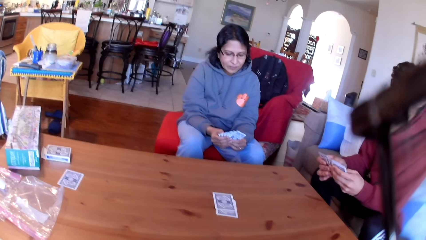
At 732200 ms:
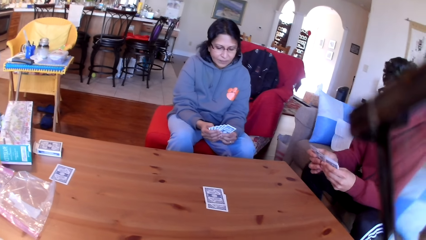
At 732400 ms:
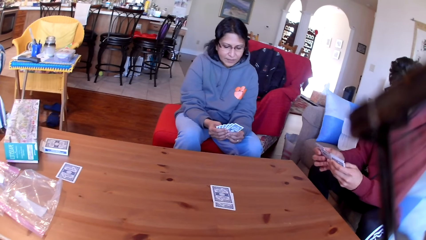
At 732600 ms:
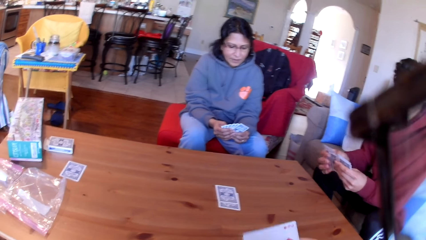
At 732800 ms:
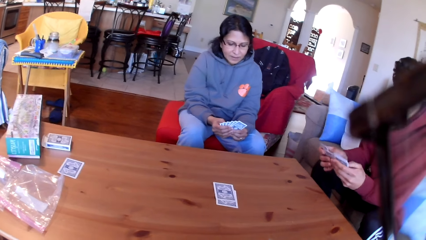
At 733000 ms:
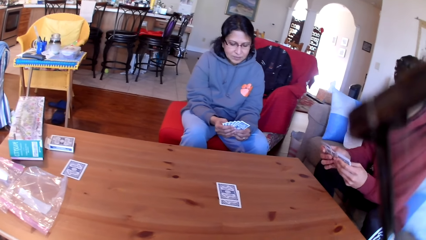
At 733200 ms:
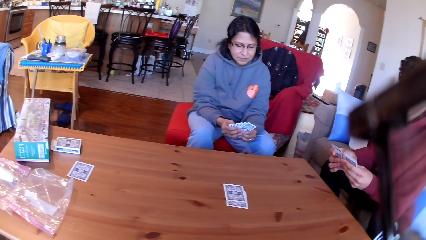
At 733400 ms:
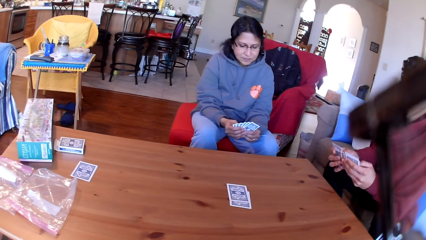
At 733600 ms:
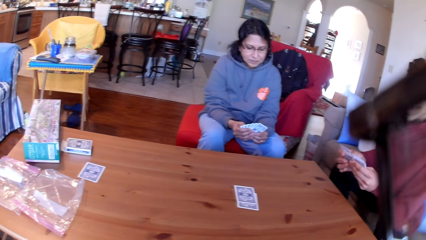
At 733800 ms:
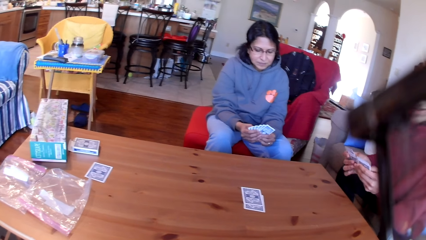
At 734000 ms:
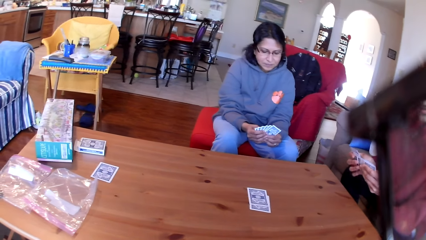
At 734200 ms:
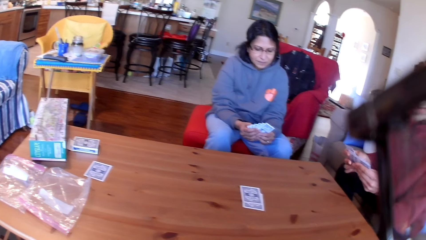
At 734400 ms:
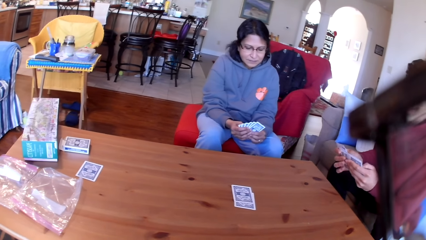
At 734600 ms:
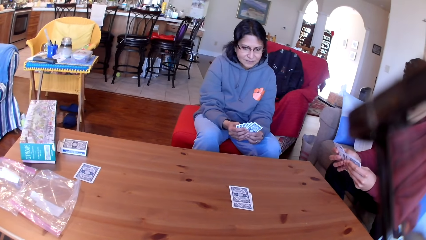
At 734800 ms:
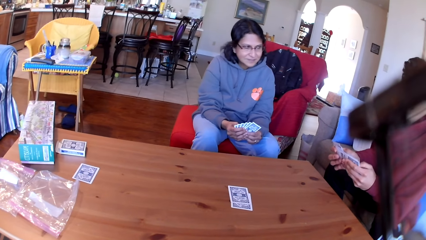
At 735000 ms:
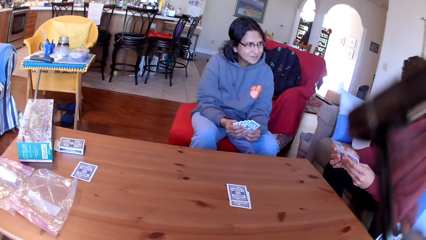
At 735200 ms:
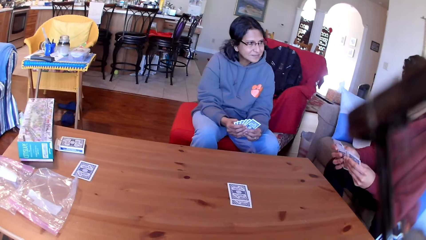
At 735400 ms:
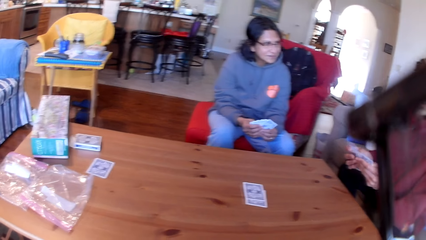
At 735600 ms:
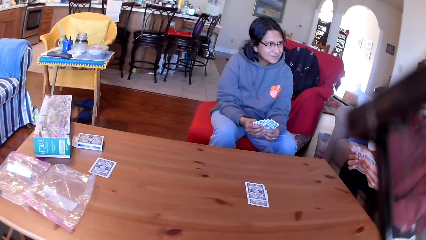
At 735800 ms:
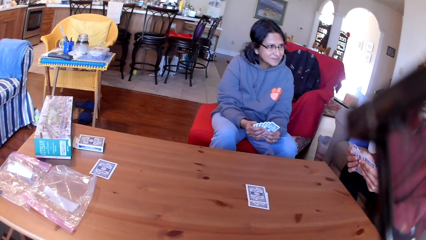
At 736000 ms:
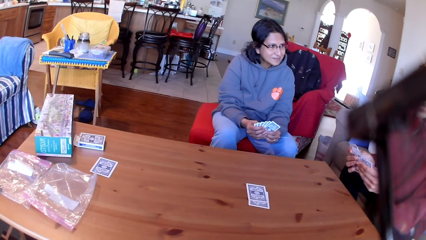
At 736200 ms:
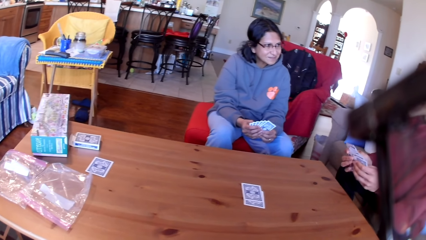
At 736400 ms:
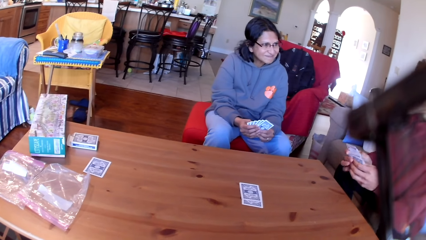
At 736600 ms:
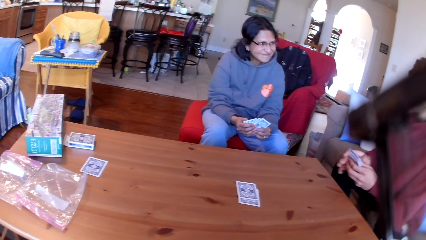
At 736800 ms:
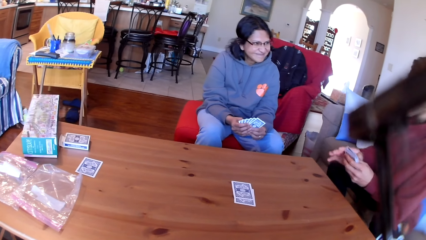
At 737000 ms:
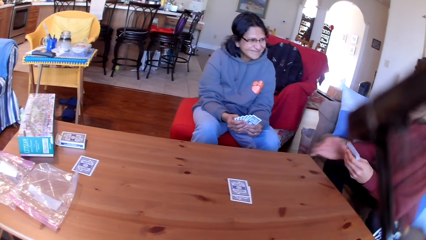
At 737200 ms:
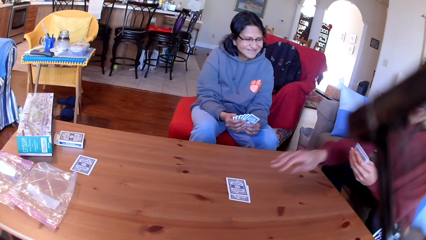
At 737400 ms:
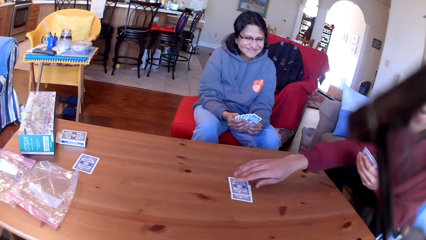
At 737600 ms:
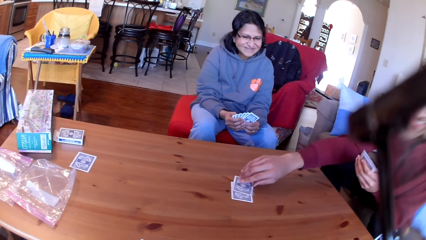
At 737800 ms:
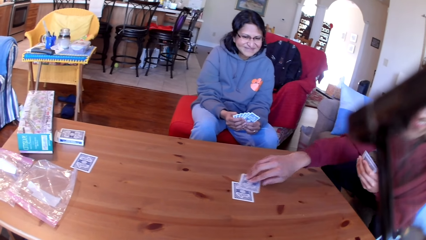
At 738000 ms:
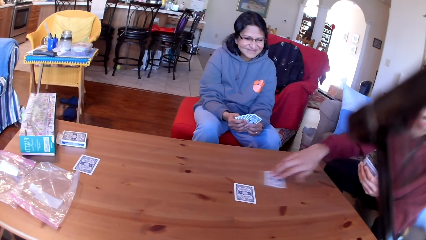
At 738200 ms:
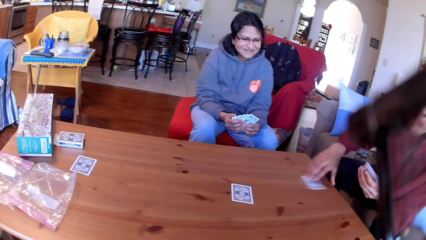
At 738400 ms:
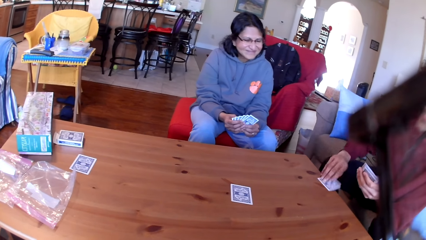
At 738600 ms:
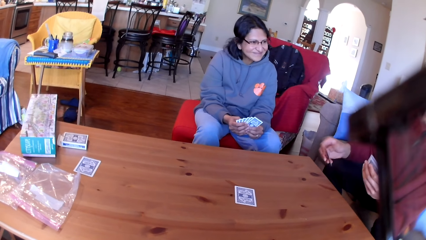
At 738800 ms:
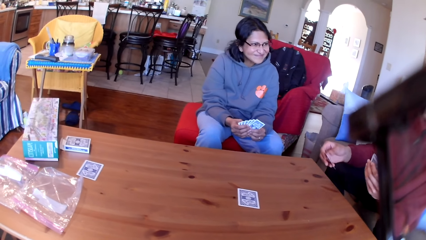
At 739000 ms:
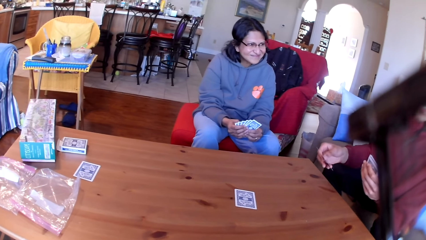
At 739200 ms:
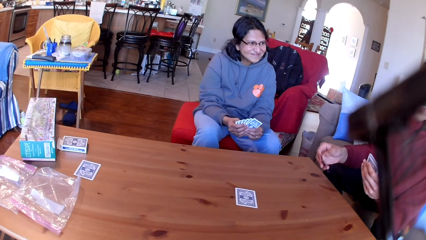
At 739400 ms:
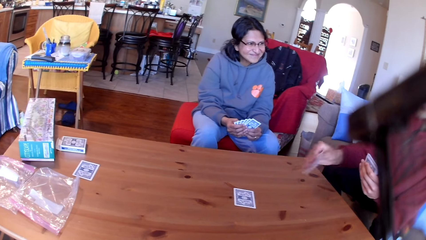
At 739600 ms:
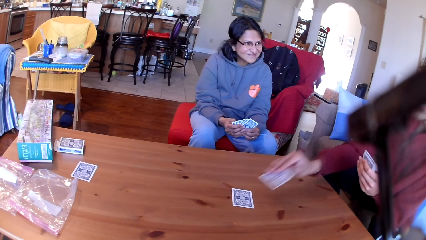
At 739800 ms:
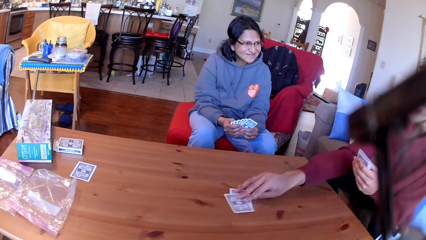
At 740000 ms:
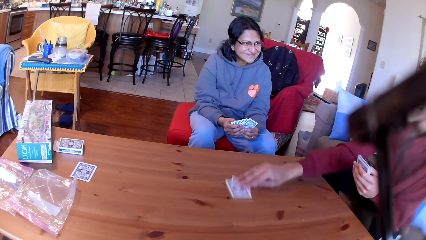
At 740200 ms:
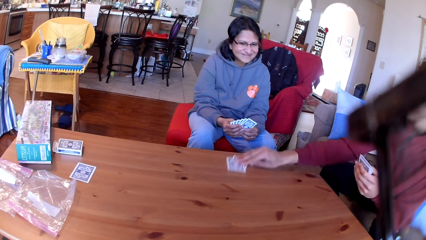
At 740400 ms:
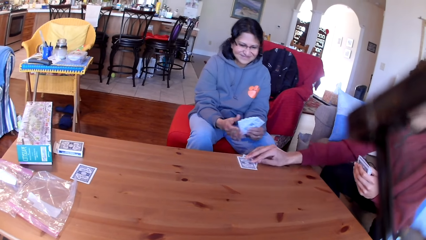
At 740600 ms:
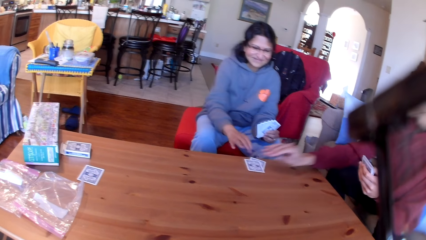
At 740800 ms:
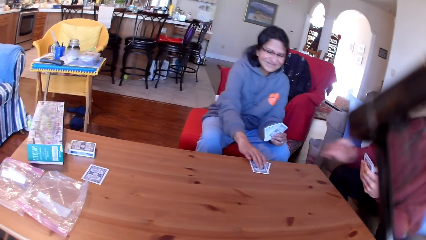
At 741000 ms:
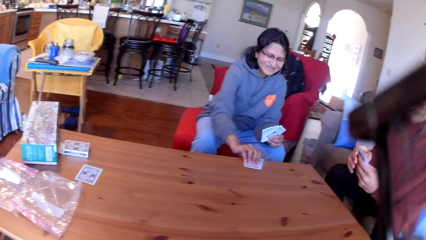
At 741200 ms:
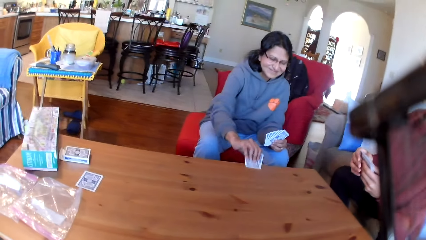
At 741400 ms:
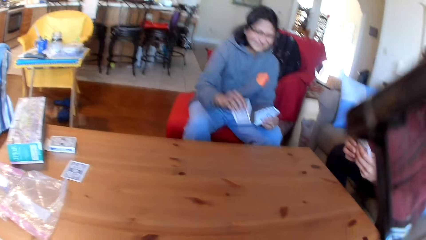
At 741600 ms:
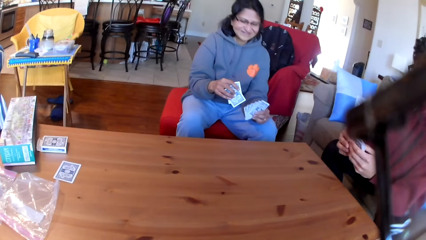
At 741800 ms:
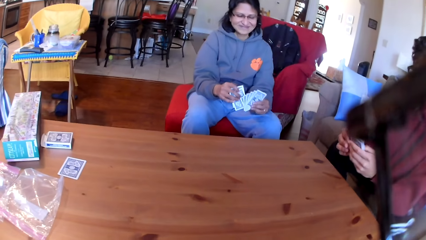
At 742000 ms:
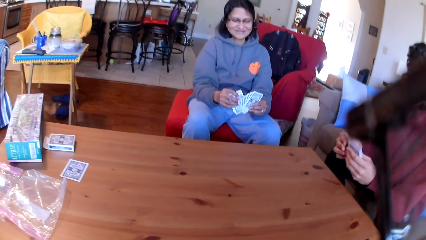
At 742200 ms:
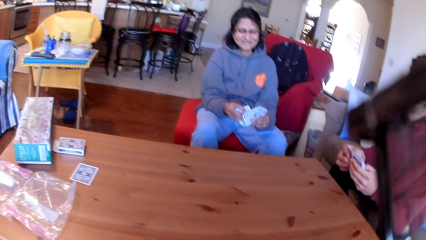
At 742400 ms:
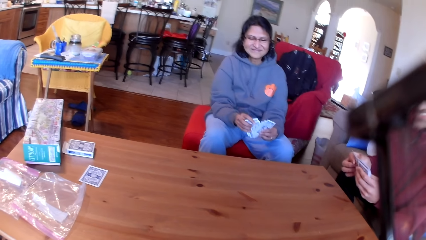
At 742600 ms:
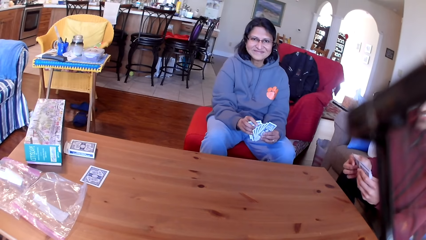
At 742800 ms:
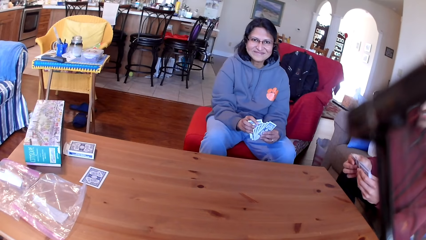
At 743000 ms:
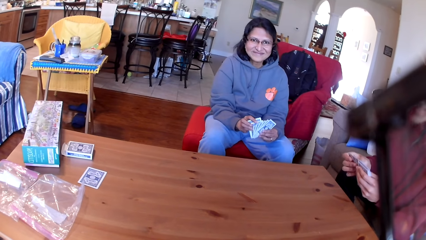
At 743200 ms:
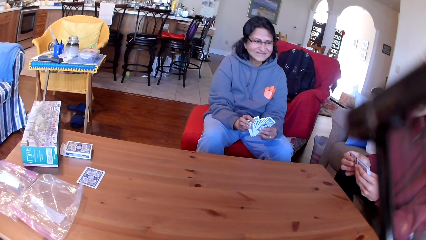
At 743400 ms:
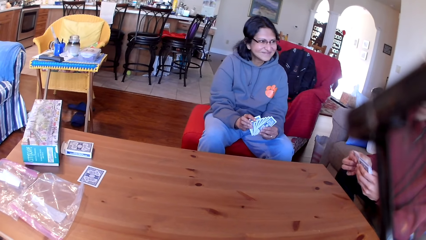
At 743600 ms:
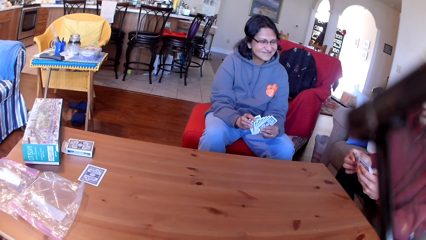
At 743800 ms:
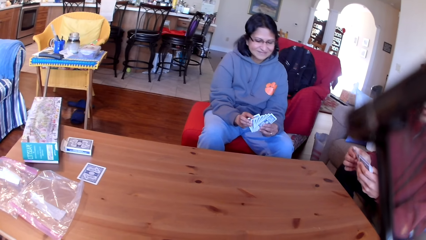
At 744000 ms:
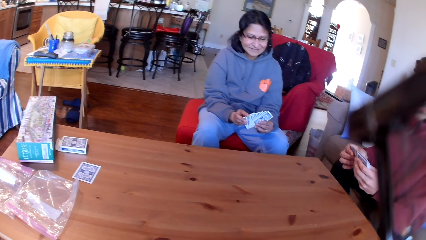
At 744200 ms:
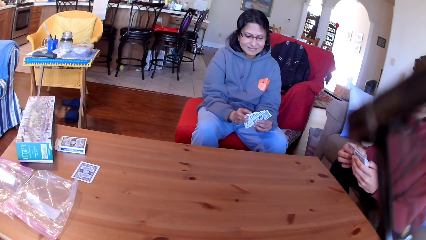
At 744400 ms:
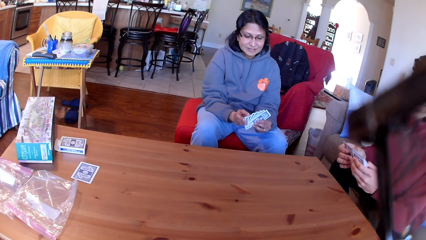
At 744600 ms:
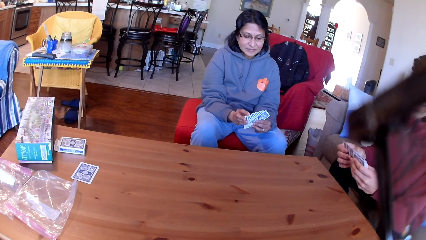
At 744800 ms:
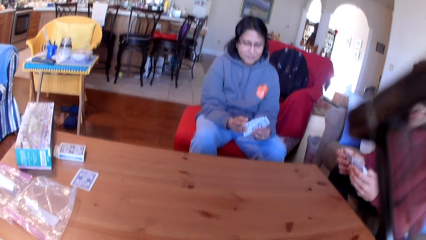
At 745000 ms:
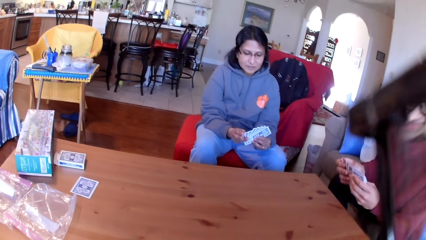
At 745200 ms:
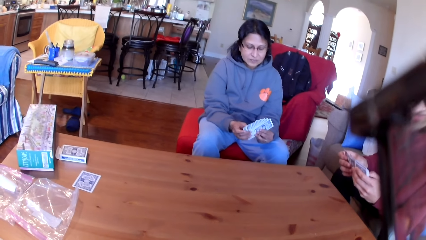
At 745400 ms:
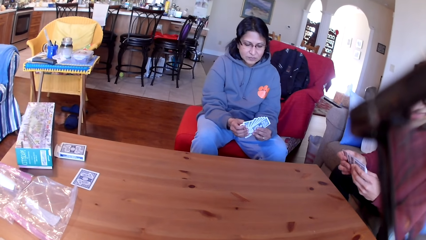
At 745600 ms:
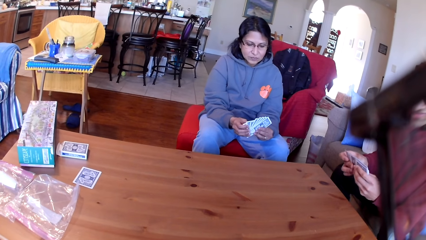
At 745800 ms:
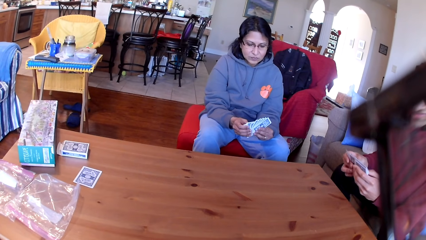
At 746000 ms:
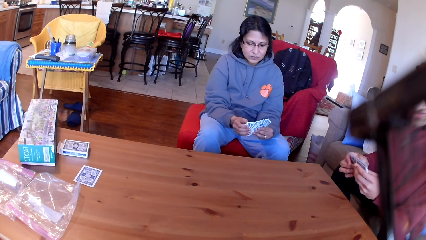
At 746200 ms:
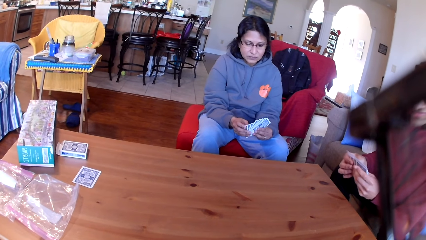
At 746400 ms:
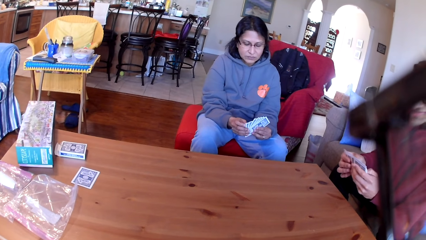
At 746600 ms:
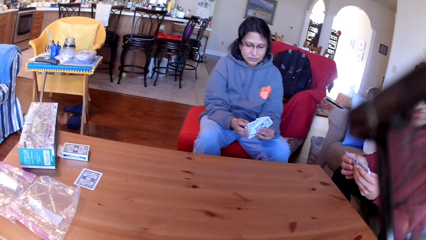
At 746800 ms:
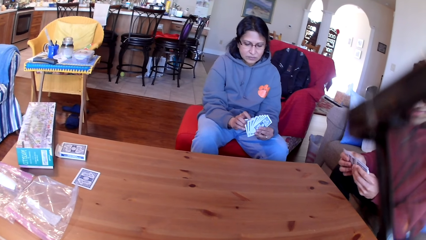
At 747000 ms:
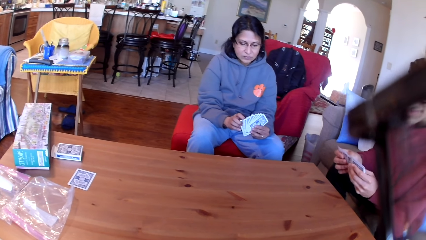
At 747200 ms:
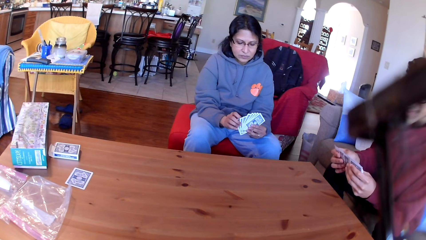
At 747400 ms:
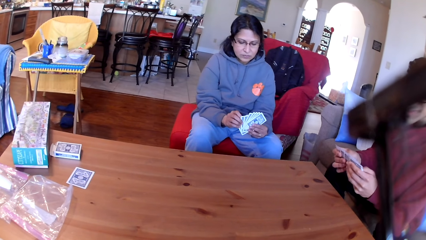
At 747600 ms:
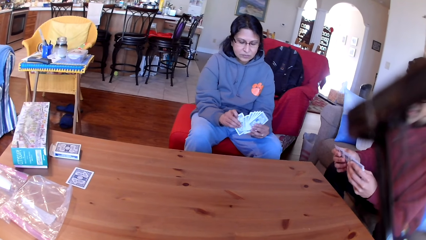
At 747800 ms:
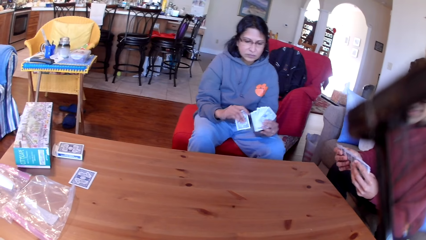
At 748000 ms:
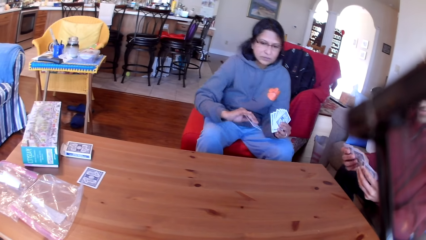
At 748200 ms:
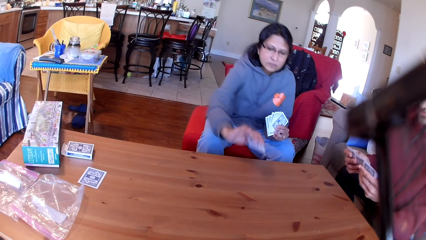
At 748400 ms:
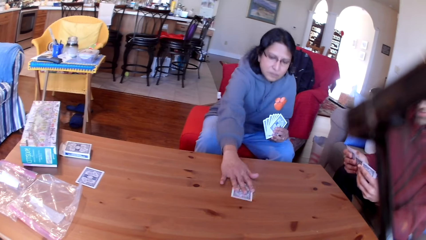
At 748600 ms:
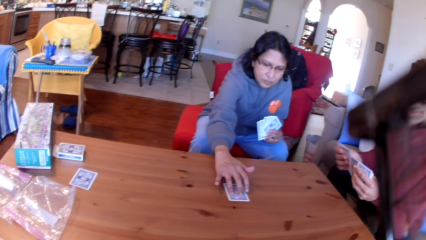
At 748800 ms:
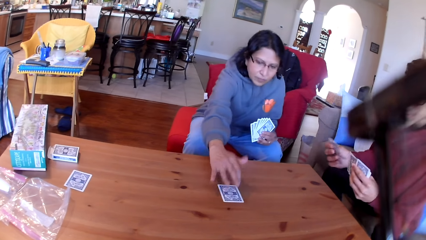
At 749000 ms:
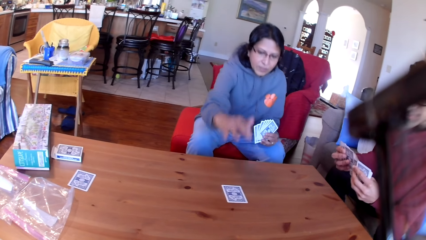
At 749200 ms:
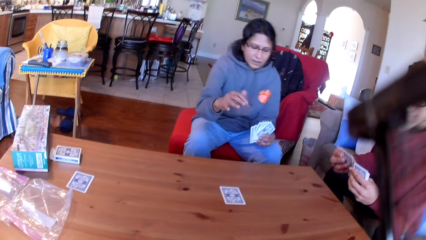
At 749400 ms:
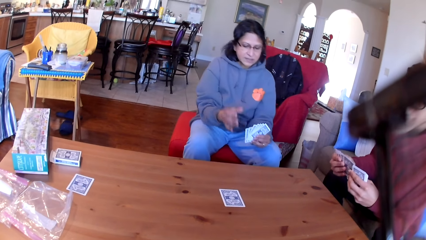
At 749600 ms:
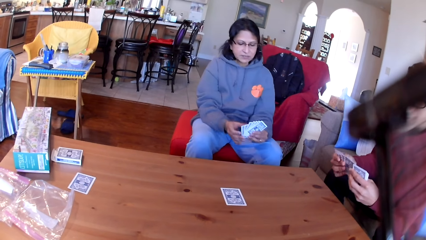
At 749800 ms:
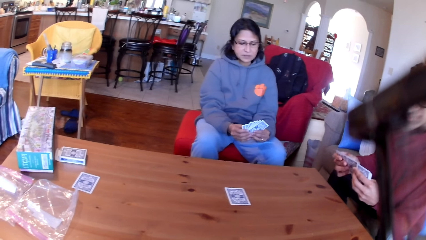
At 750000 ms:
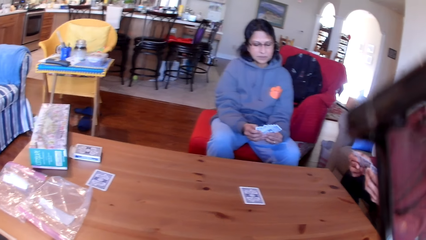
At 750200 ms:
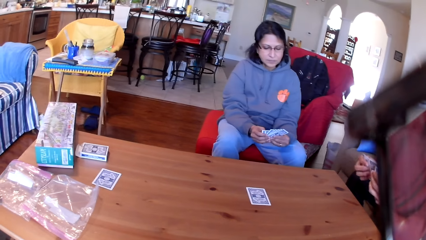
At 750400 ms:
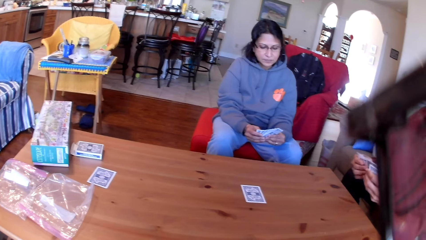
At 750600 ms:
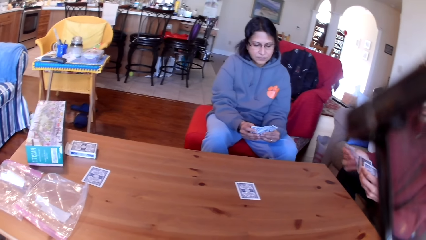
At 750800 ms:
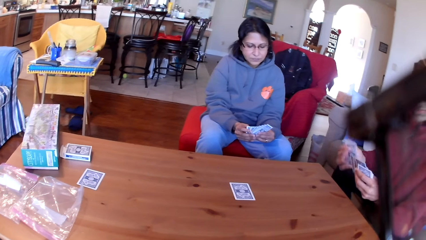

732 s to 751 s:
A man picks a card from the table. The man places the card on the table. The man pushes the cards to a lady. The lady picks the cards from the table. The lady places a card on the table.
